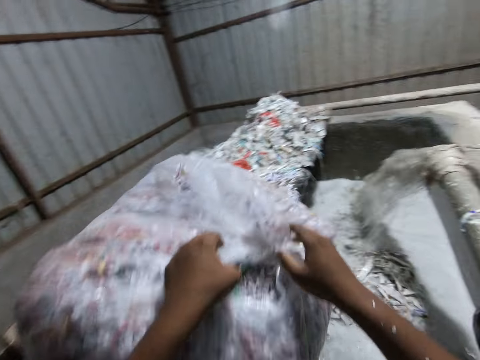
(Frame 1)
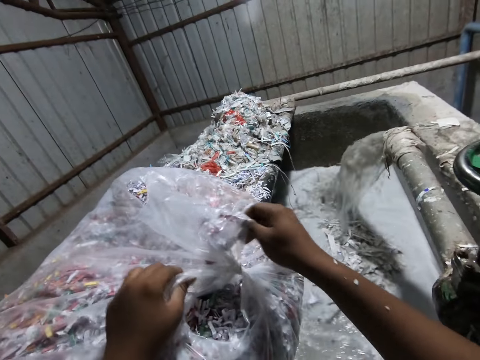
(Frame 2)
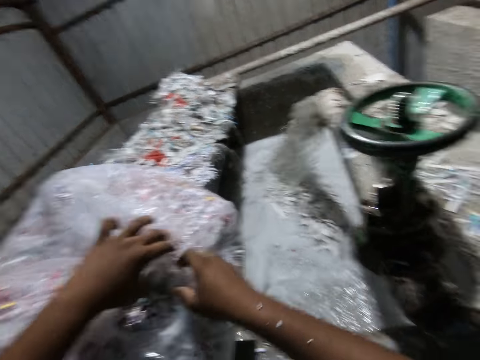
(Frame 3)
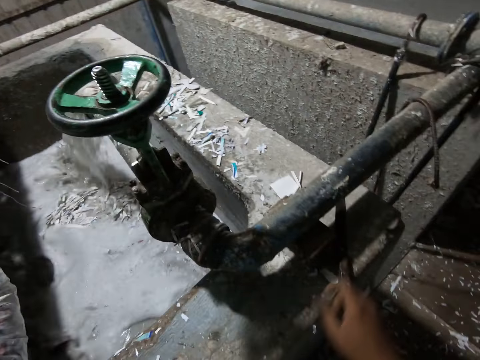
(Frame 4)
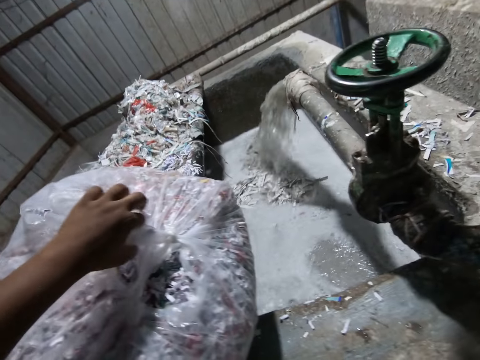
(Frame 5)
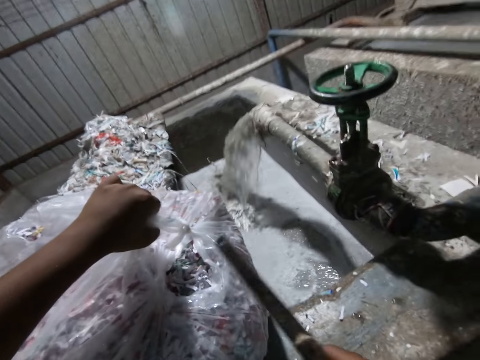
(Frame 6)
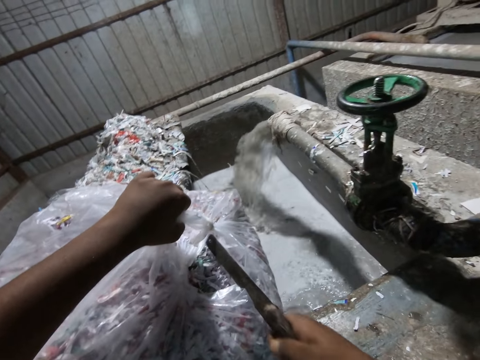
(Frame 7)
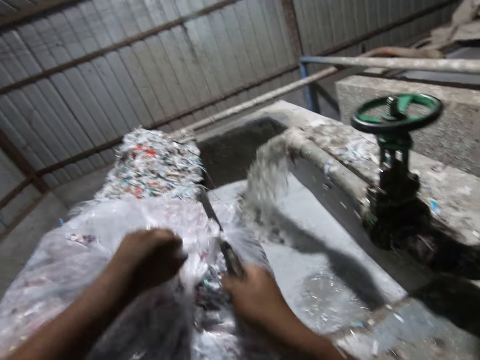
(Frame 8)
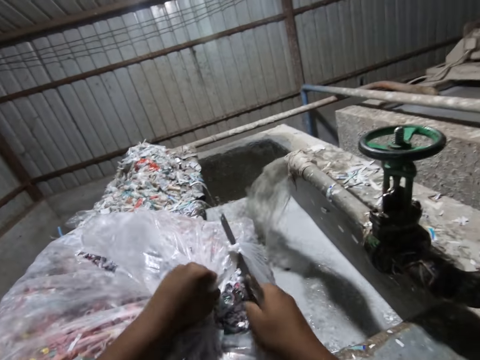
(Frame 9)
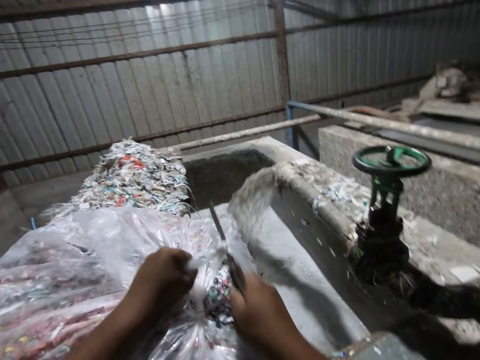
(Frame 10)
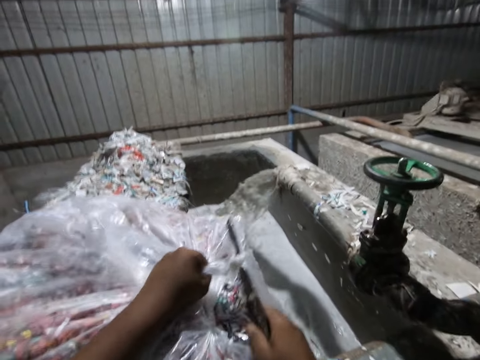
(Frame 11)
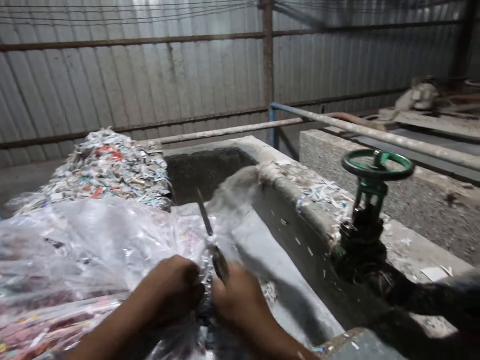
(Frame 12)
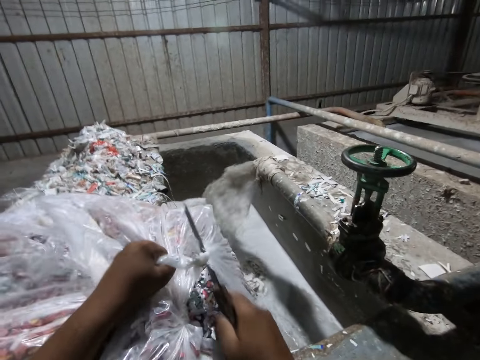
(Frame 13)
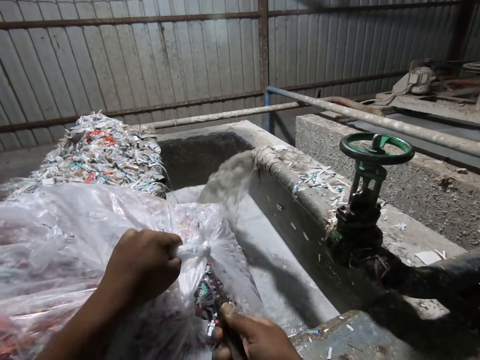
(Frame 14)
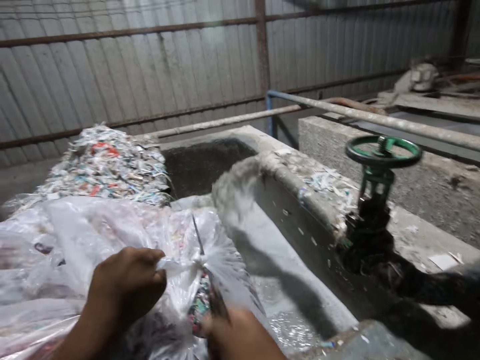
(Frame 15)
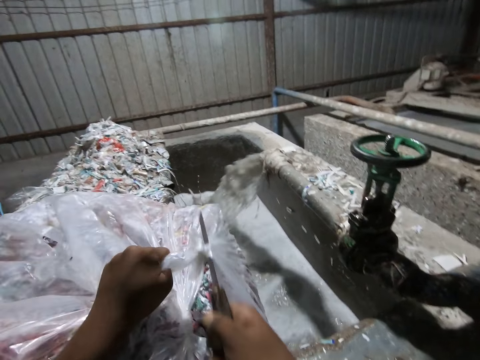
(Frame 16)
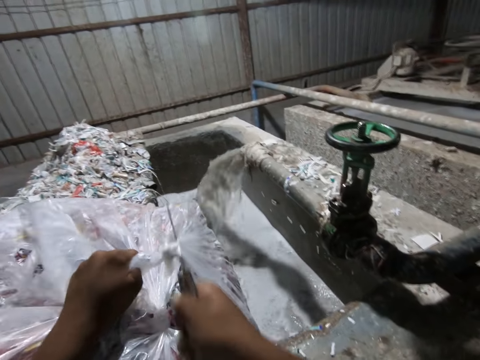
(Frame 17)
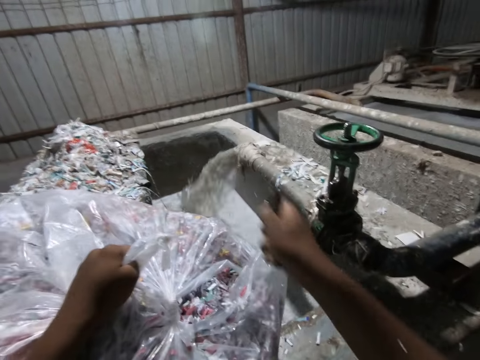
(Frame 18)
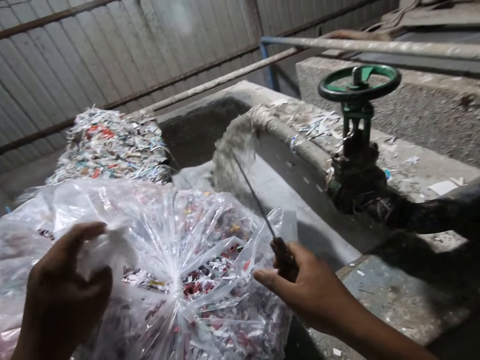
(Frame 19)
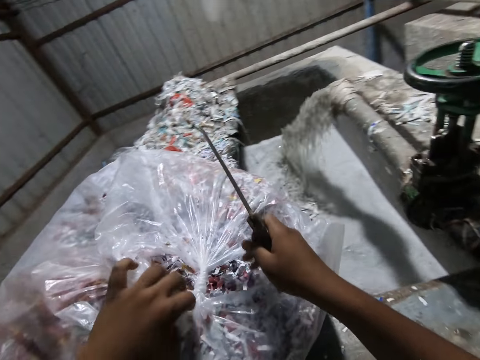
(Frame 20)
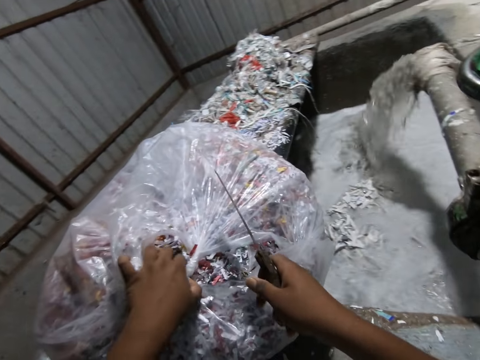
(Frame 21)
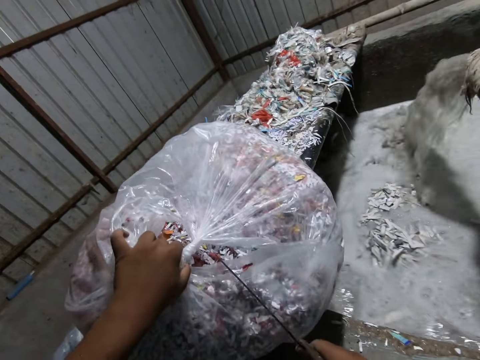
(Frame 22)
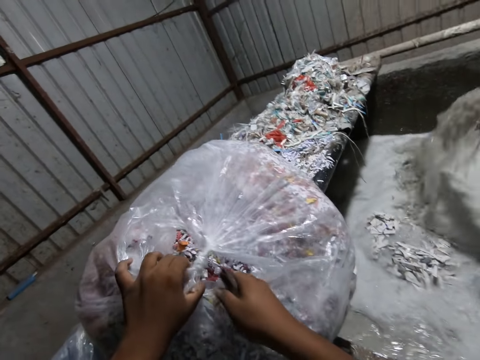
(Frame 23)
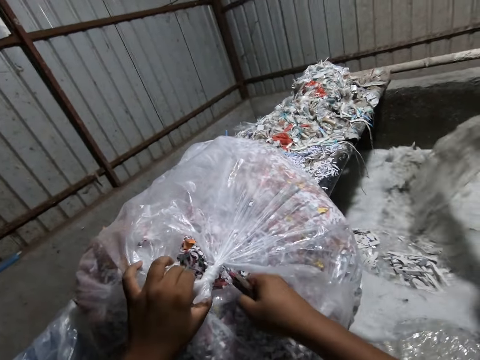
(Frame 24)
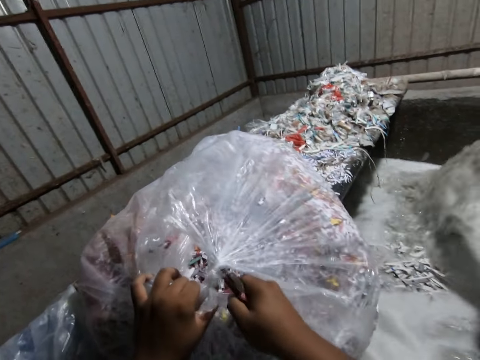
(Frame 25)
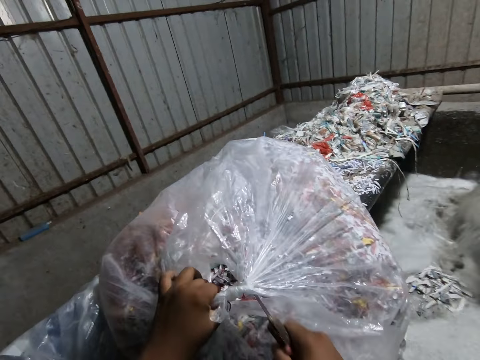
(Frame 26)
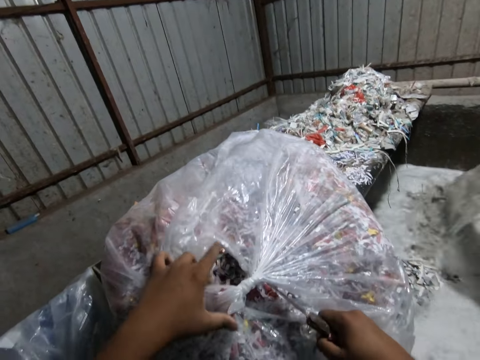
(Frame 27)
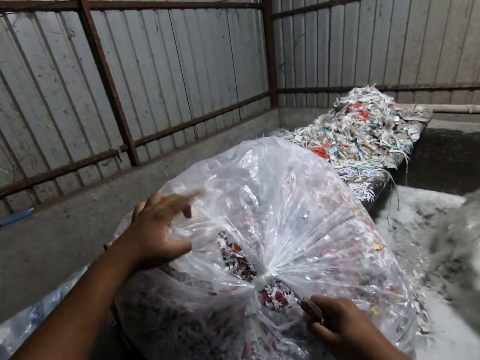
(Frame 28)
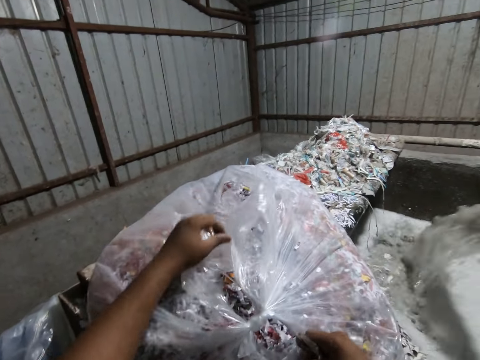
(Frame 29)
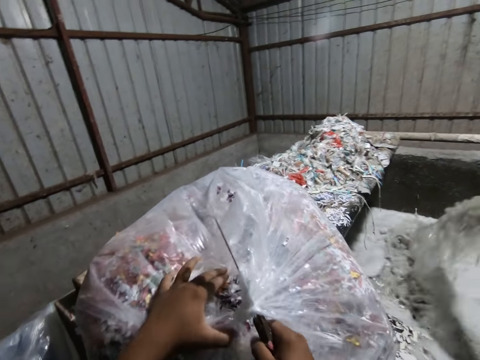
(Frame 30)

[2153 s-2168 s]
The camera wearer drops the polythene sack on the grill with his hands. He unties the polythene sack. He picks up the knife or metal on the pulp pool with his right hand. He cuts the polythene sack on the pulp pool with the knife in his right hand.

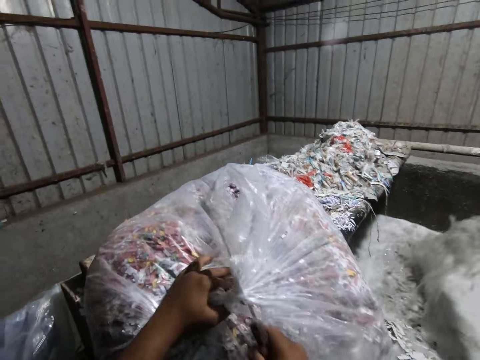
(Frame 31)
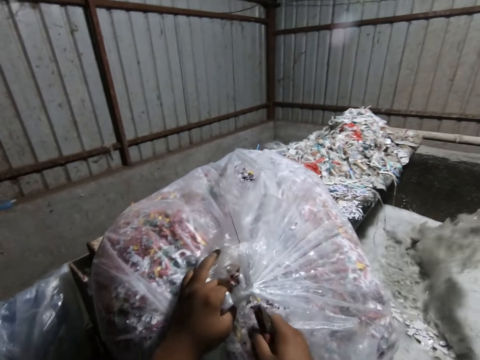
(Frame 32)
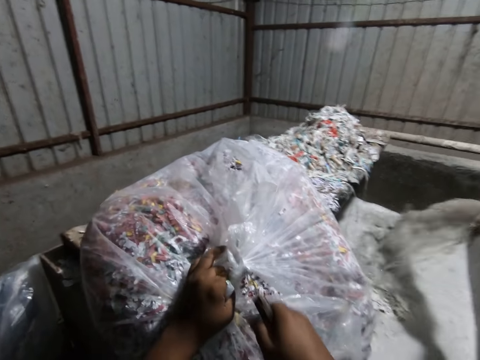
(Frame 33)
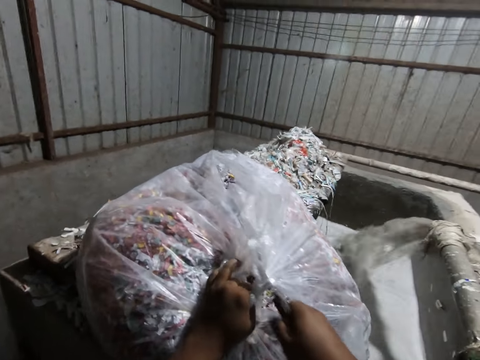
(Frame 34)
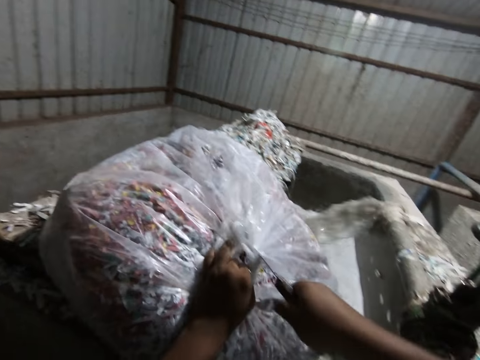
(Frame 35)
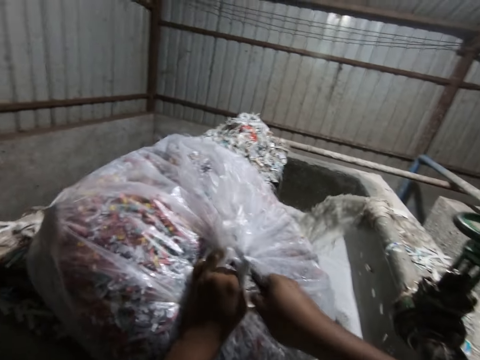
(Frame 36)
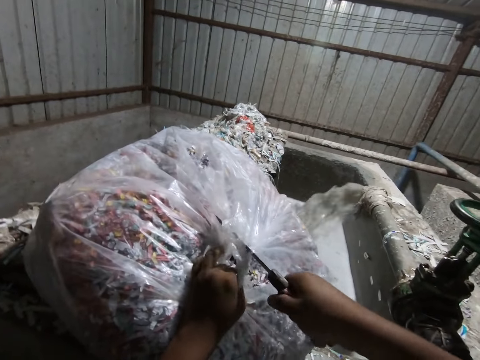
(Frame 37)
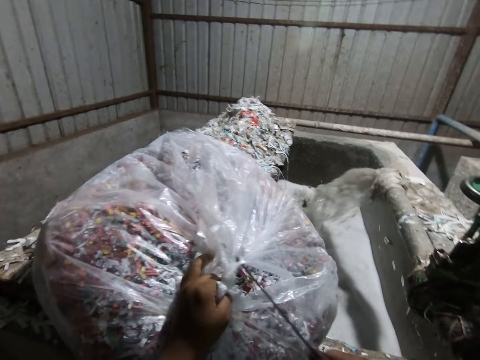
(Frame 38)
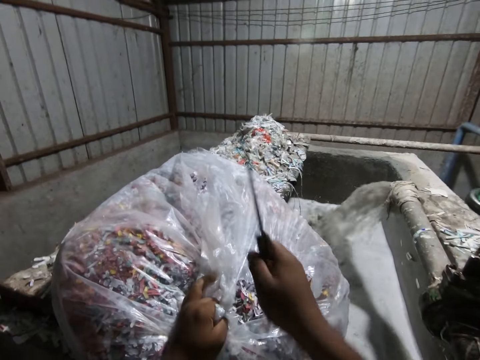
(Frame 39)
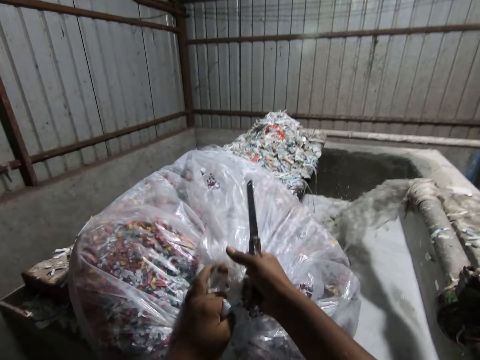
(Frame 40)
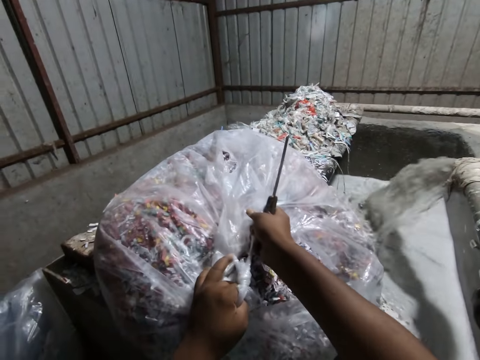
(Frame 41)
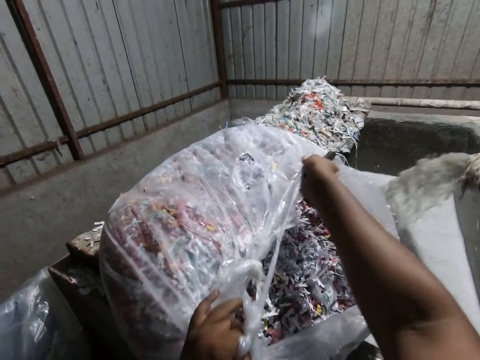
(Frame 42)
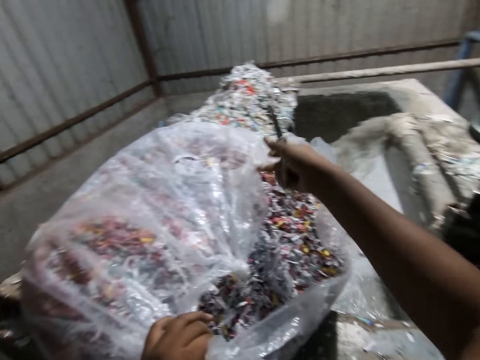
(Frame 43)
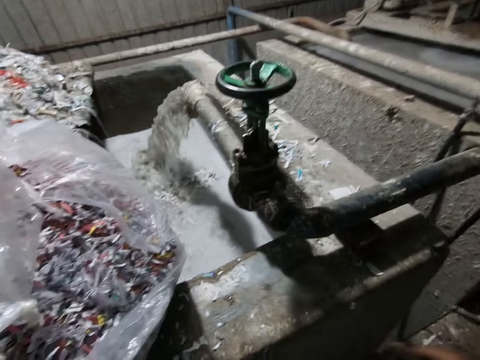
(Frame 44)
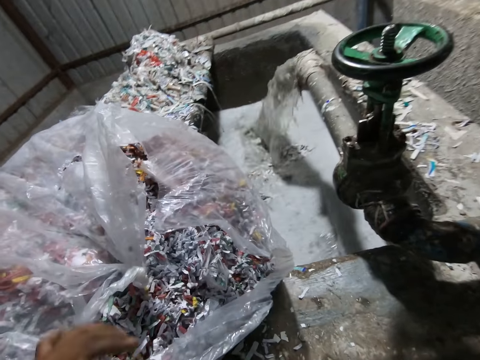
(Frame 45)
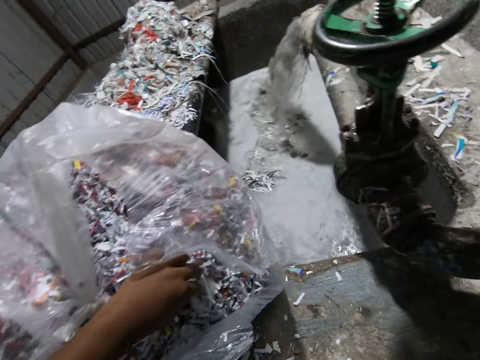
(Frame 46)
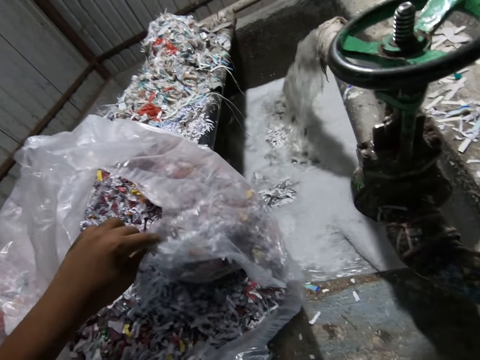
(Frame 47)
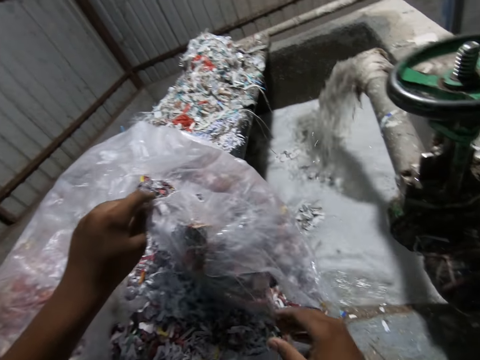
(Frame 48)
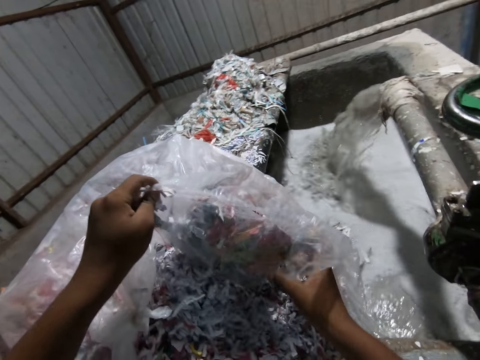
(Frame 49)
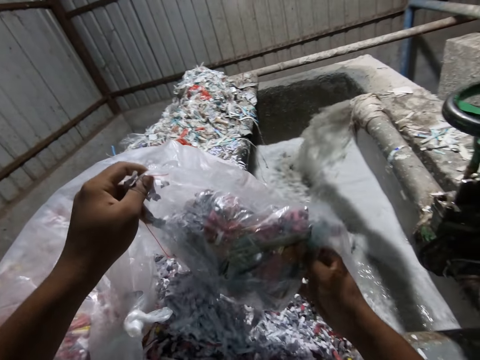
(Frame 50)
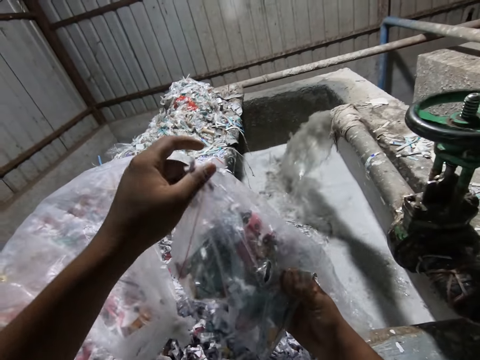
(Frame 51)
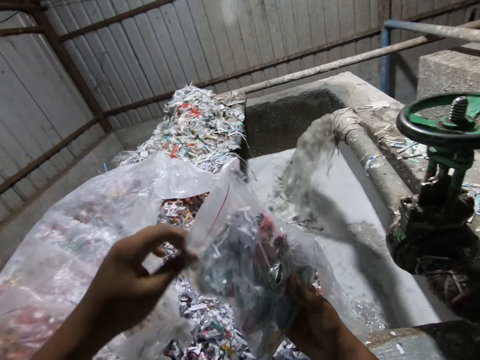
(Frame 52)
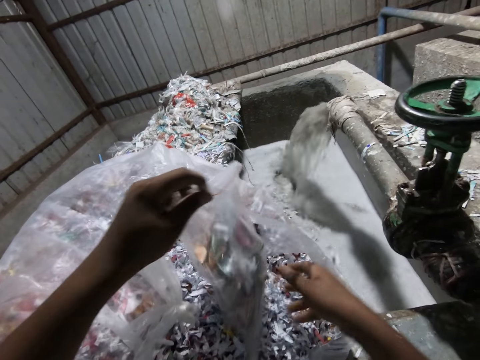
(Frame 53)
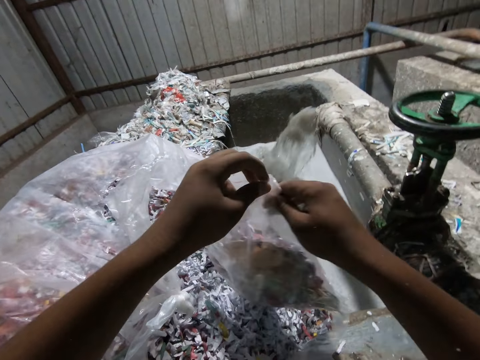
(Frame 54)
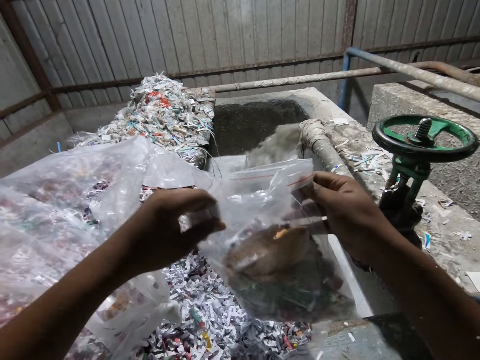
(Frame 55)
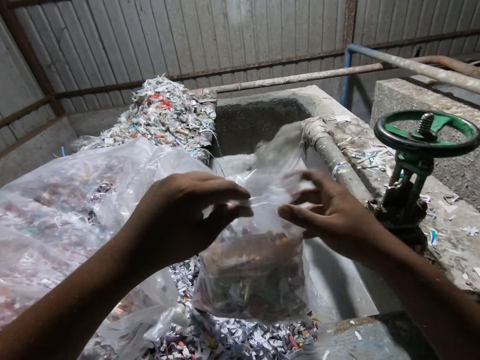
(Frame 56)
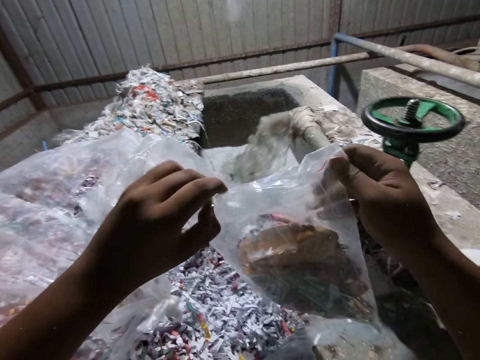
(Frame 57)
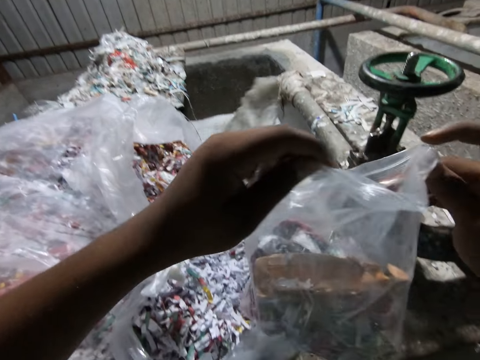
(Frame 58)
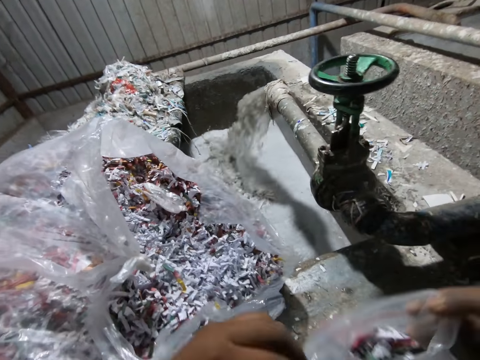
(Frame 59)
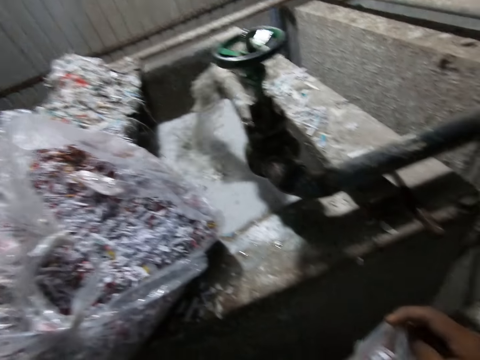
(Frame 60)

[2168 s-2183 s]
The camera wearer tears the polythene sack on the pulp pool with his hands. He places the metal on the sink. He picks up a pack of paper waste in the bag of paper waste with his left hand. He holds the pack of paper waste with both hands. He straightens the pack of paper waste with both hands.
